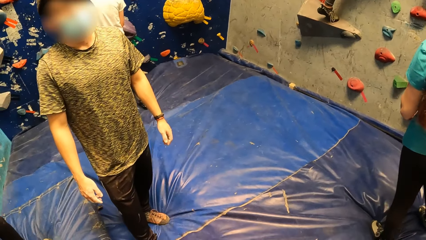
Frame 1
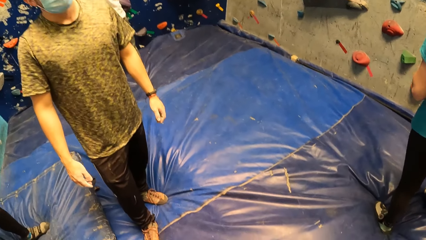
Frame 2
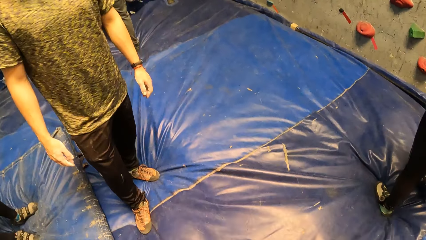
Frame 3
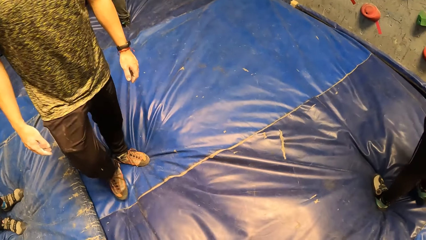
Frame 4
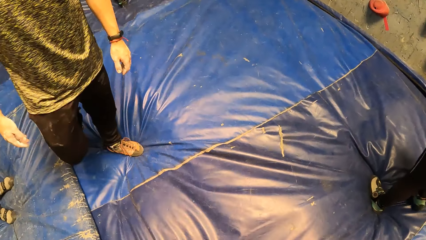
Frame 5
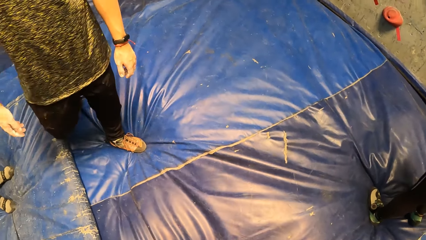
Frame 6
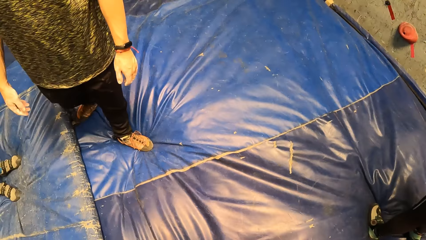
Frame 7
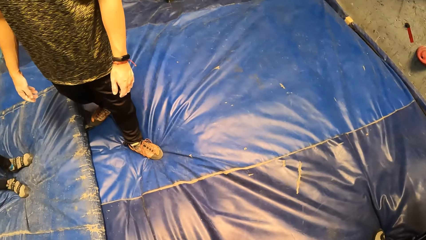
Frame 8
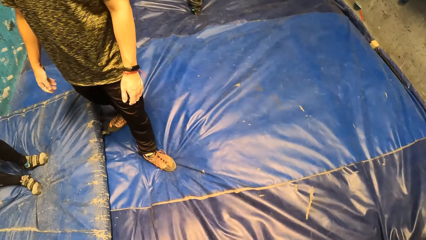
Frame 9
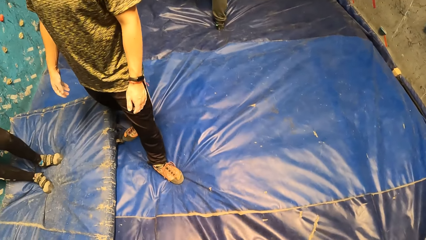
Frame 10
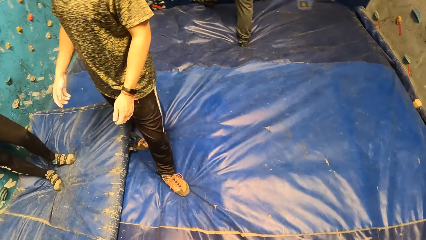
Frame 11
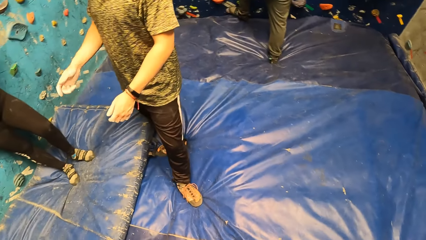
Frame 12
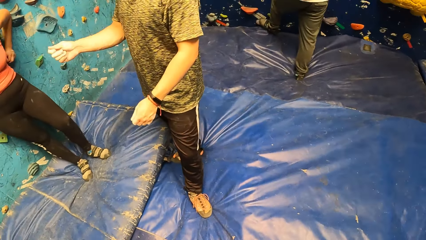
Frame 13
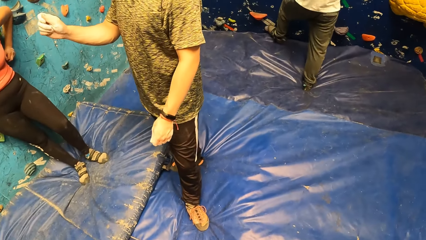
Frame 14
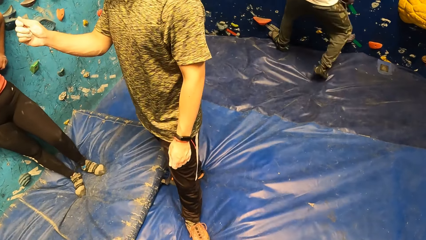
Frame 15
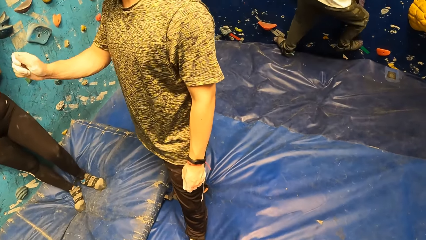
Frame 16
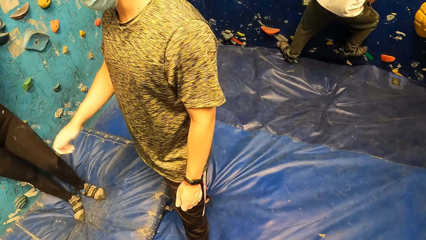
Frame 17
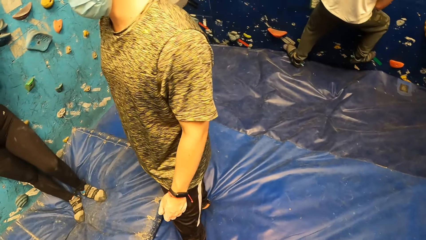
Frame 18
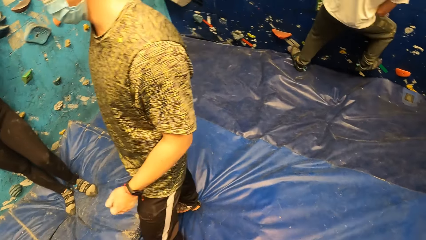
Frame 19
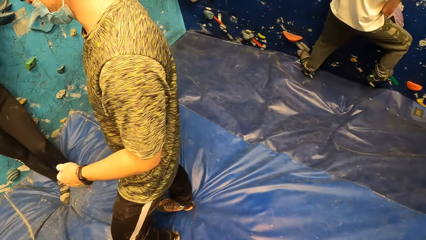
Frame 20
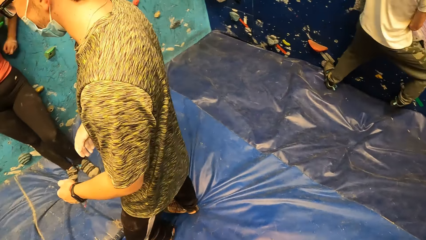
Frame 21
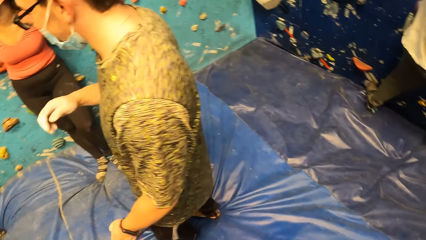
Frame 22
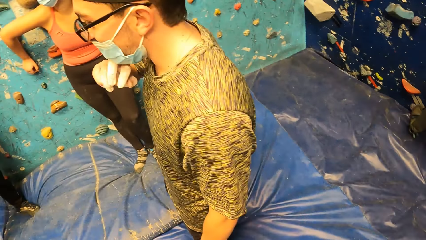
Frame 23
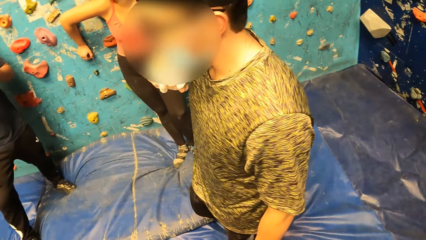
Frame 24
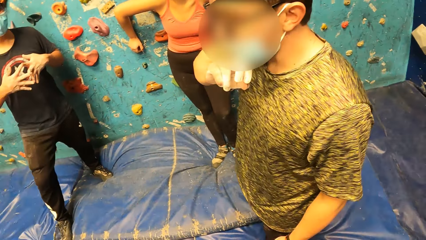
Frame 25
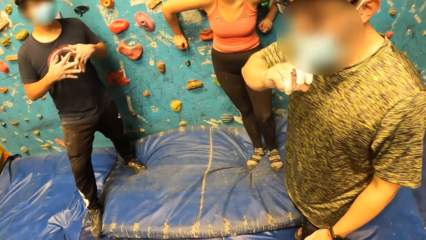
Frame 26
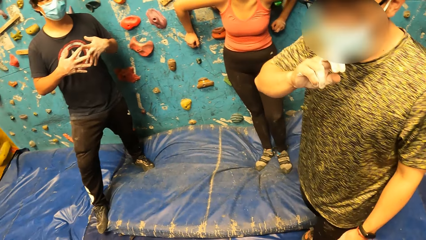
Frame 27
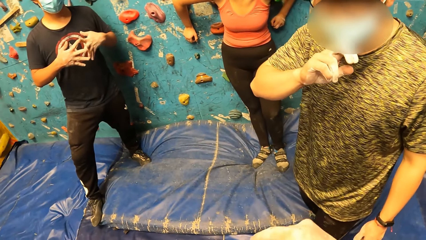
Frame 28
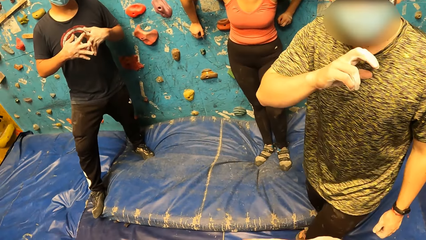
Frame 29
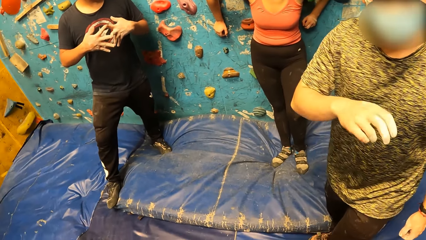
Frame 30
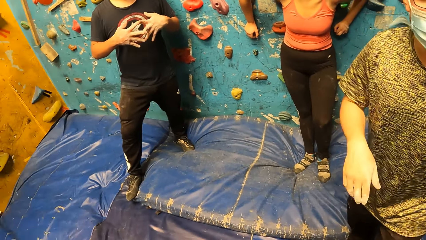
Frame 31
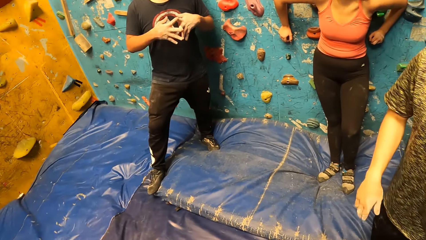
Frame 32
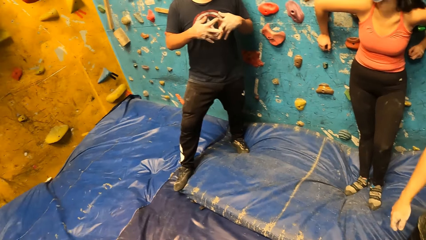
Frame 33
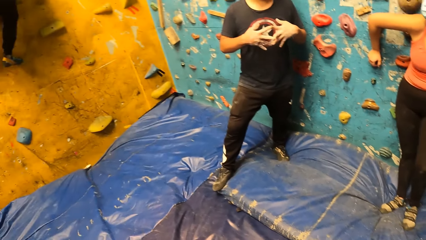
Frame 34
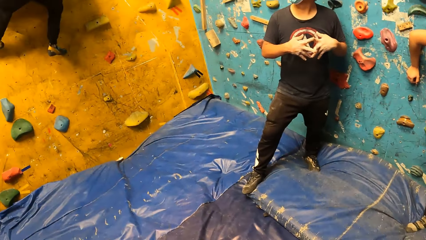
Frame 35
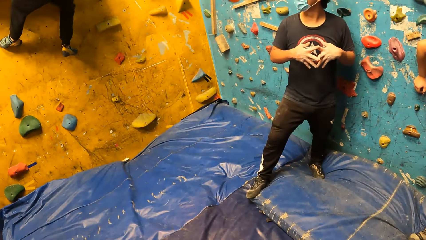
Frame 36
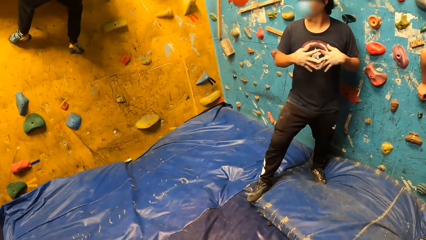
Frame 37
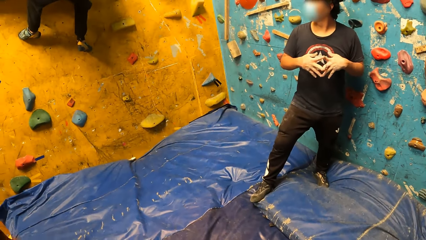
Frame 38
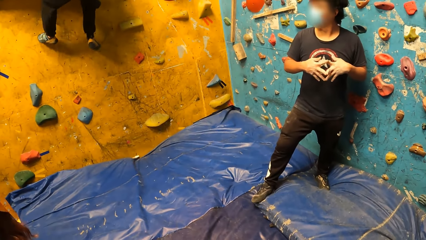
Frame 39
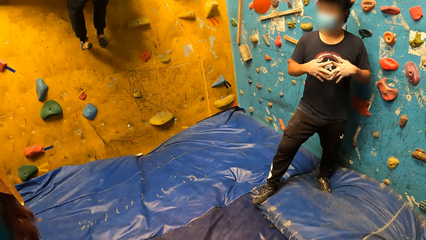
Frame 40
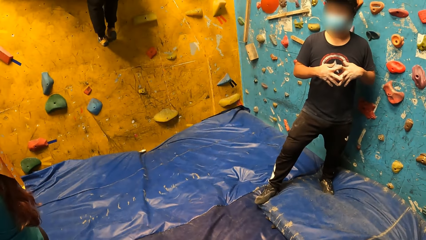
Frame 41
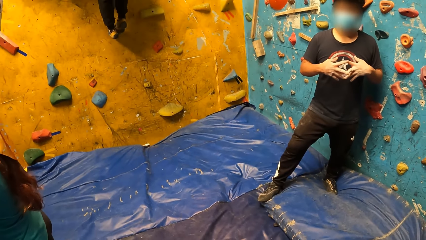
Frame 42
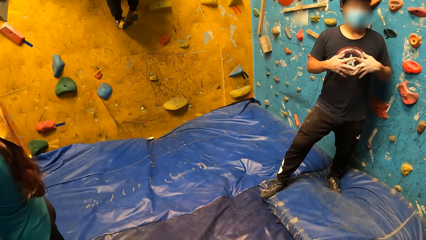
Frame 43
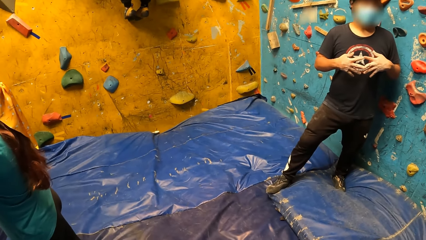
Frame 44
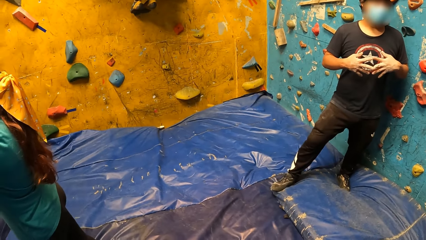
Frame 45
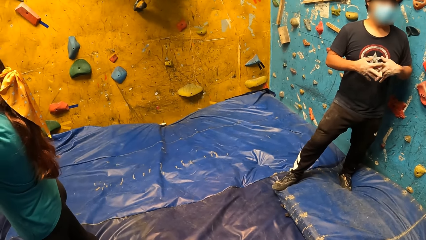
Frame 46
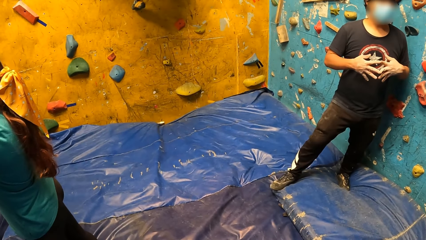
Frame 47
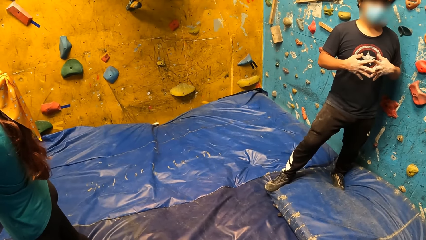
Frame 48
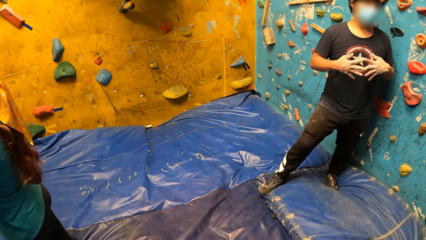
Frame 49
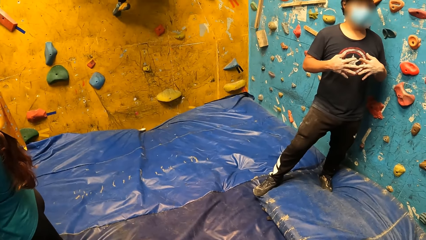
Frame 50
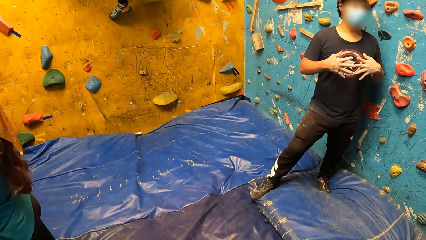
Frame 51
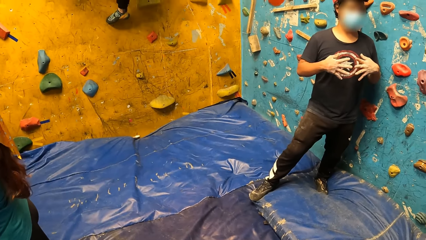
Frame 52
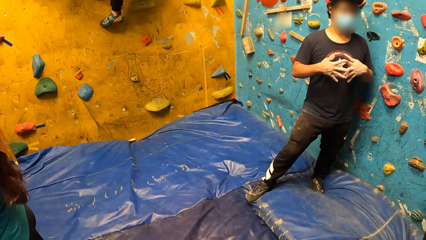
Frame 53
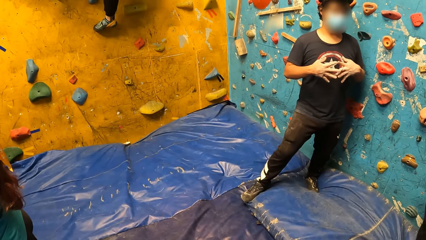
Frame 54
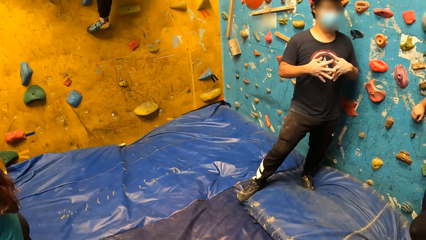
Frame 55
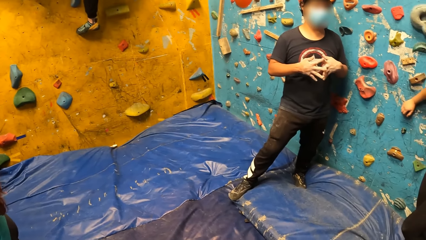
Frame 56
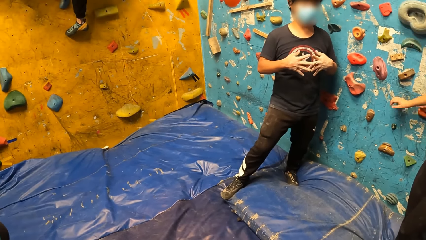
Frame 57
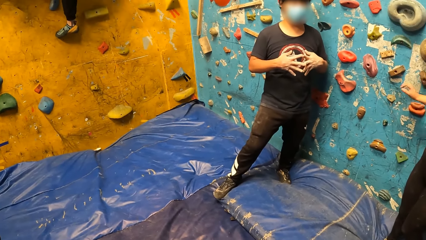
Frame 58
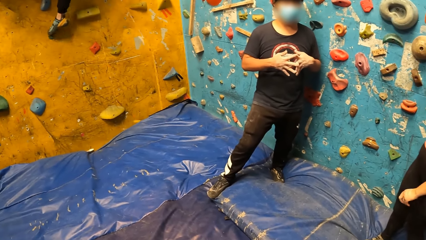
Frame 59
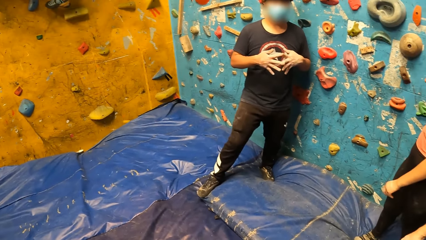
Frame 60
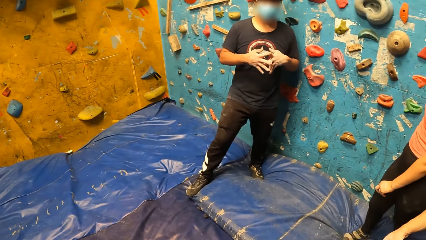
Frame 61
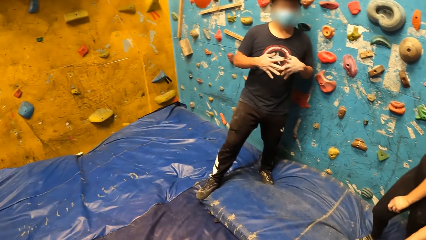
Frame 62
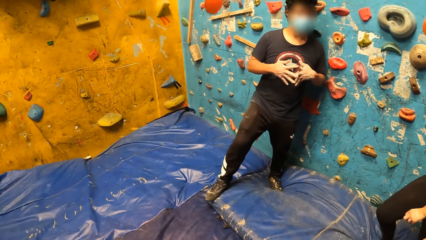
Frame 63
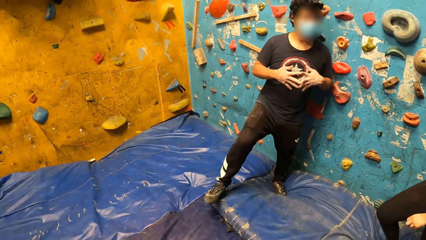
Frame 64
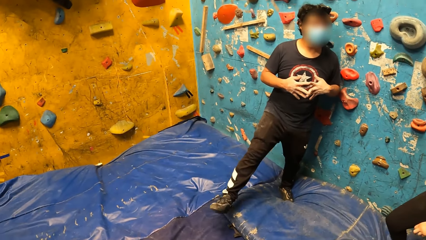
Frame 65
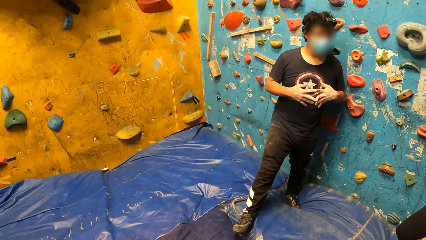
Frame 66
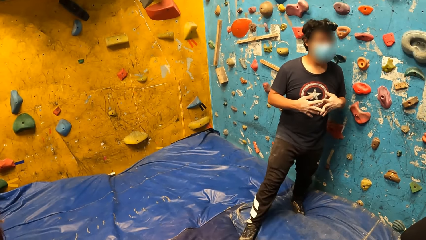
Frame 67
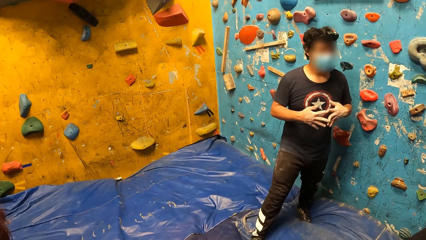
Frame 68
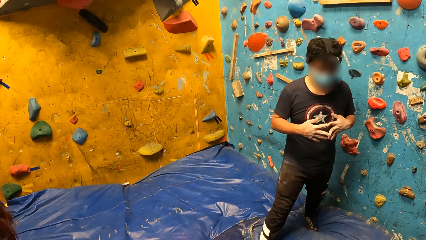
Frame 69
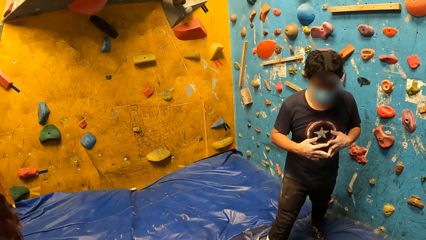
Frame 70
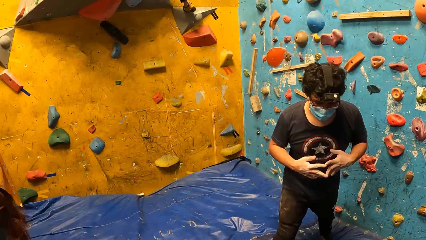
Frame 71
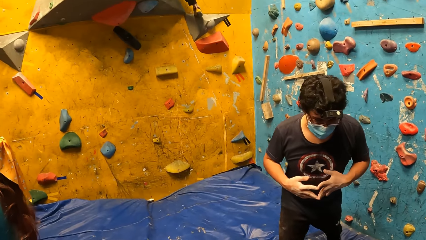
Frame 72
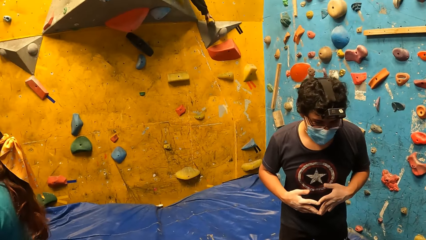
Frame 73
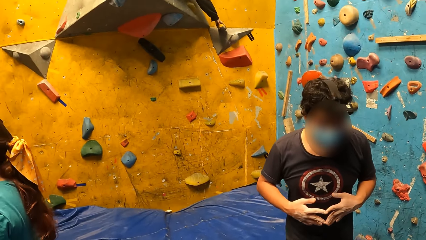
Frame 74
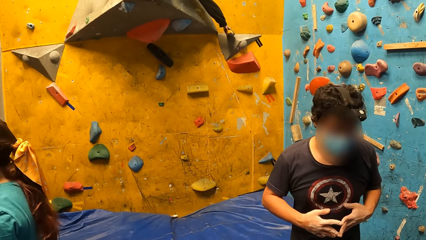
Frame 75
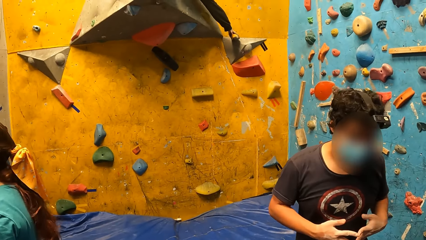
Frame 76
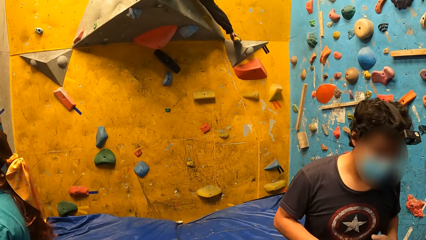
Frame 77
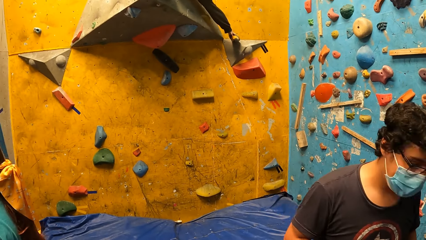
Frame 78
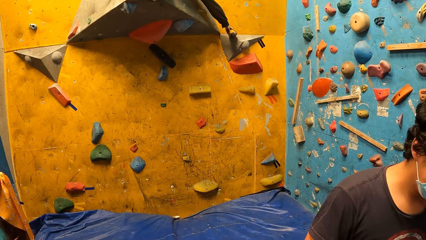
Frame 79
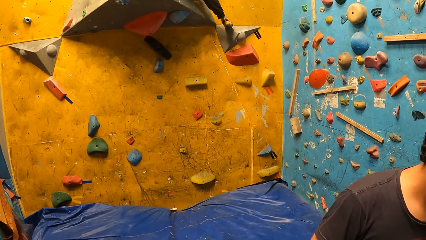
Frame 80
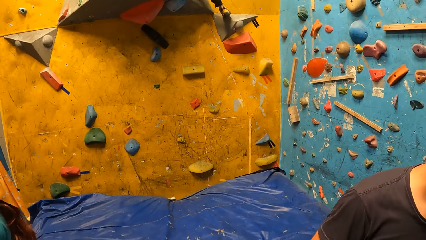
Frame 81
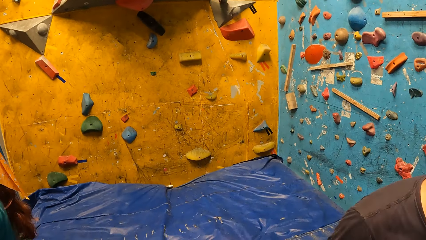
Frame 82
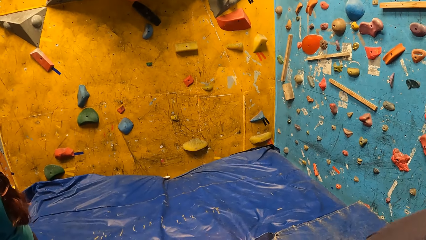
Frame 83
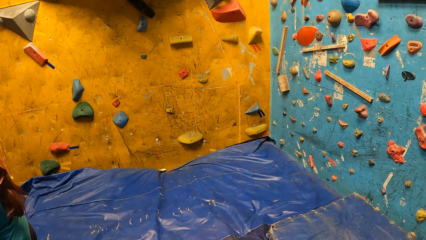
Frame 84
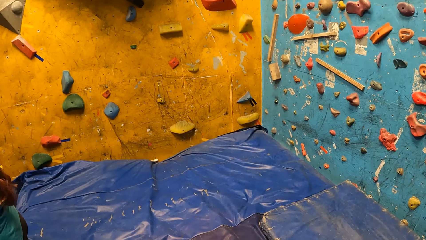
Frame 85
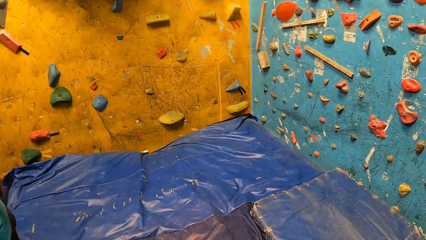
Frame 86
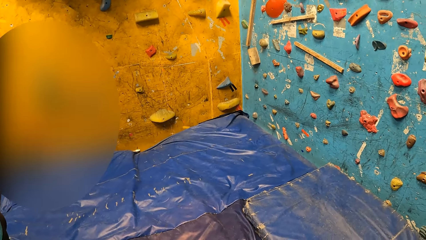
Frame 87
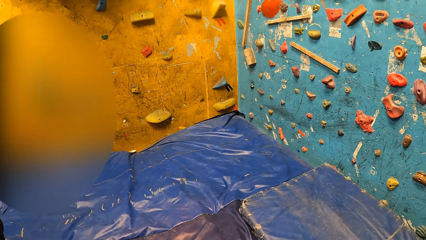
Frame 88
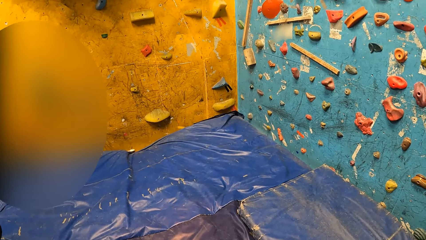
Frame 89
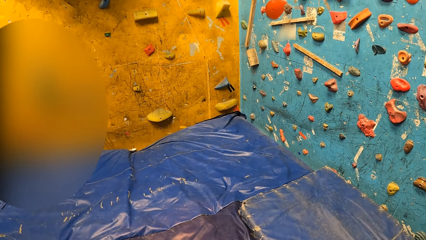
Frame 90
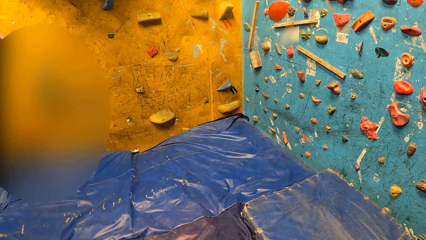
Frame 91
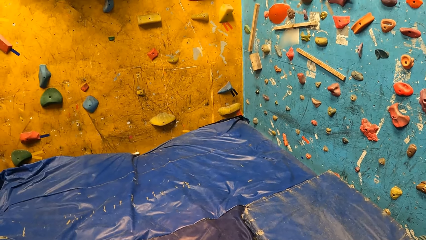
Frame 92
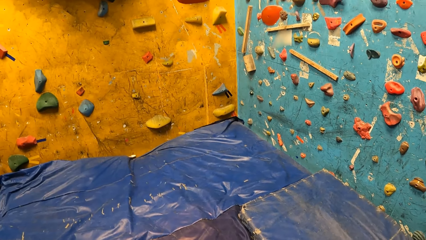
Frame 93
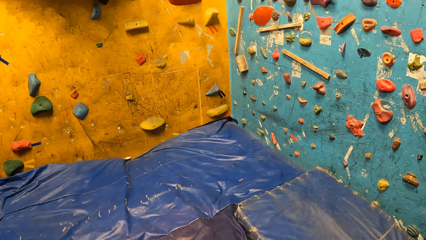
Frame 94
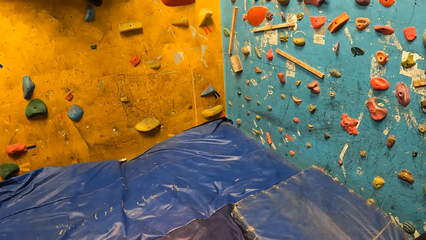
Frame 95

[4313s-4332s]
The camera wearer walks around. They look around. A man walks past the camera wearer.
